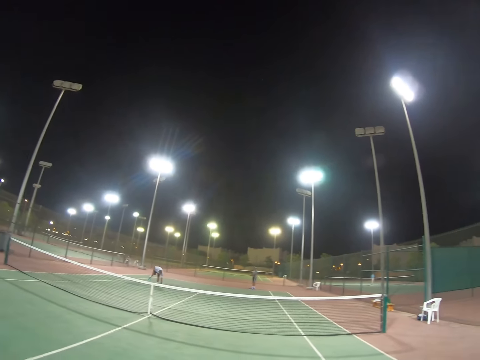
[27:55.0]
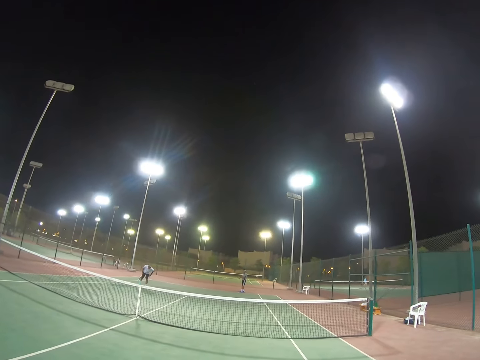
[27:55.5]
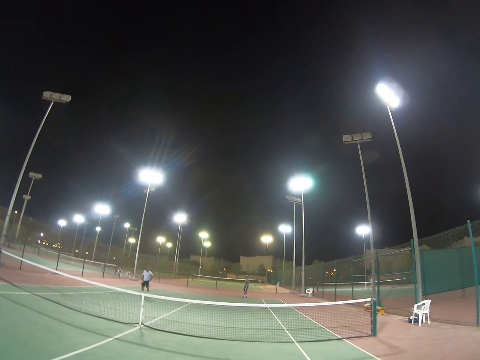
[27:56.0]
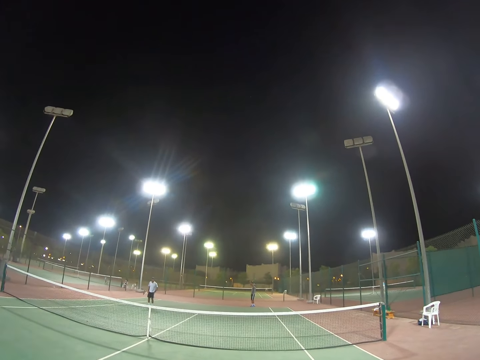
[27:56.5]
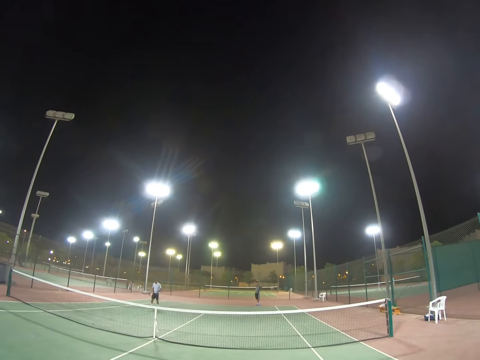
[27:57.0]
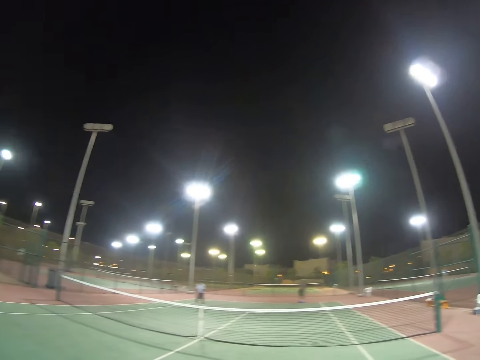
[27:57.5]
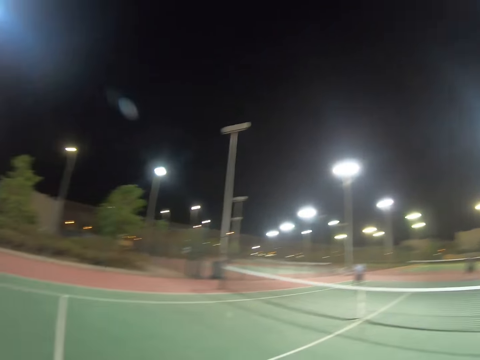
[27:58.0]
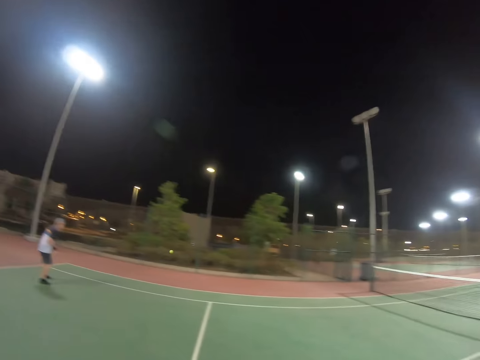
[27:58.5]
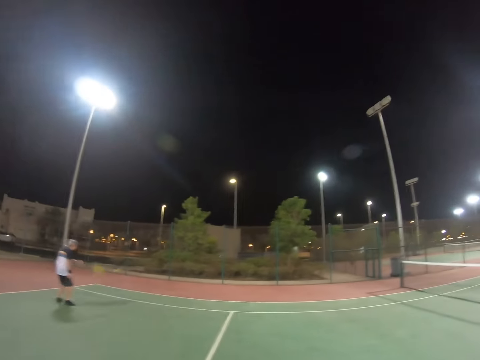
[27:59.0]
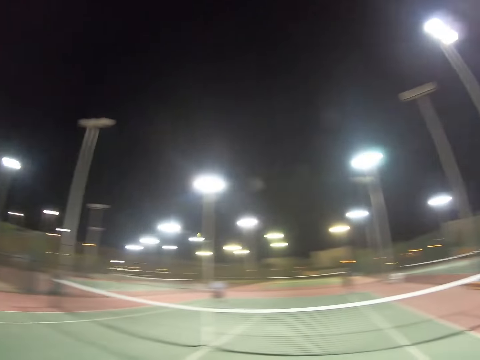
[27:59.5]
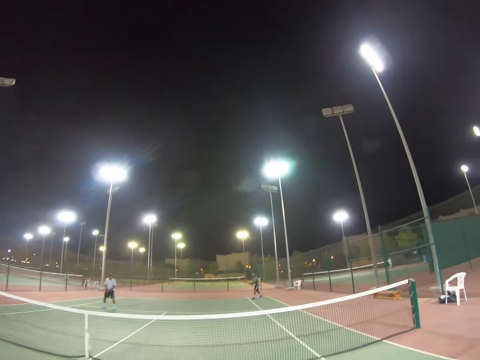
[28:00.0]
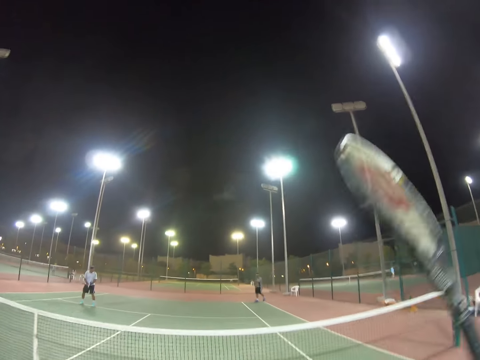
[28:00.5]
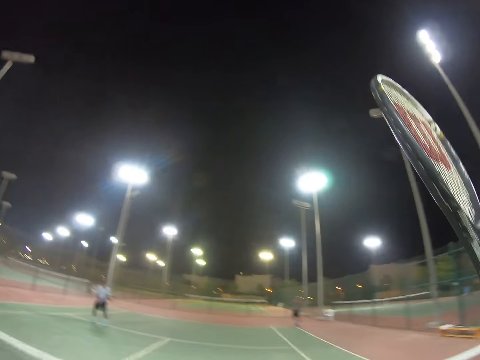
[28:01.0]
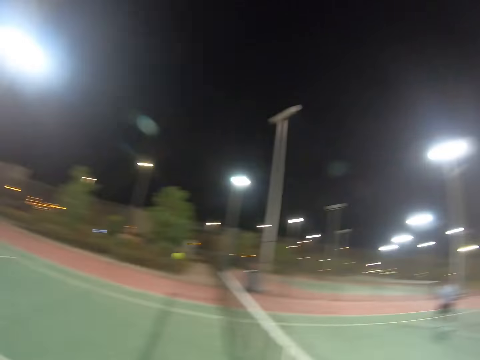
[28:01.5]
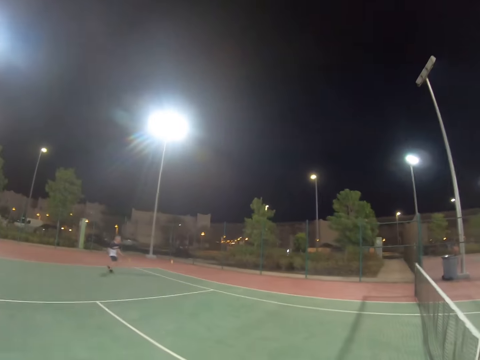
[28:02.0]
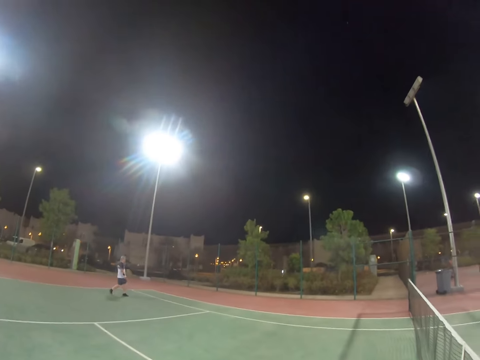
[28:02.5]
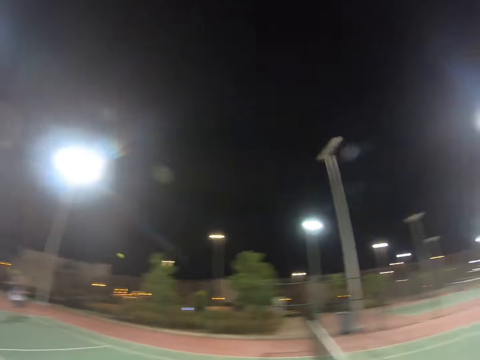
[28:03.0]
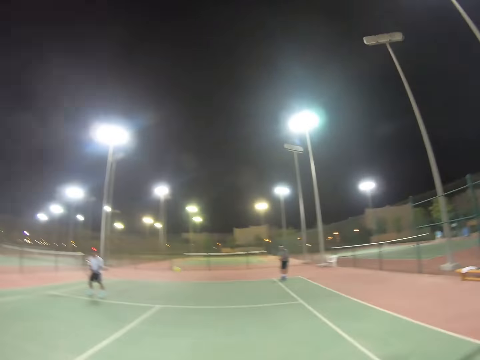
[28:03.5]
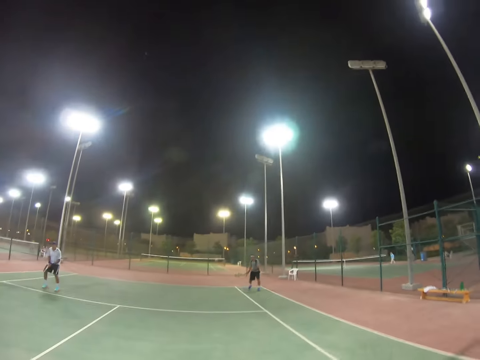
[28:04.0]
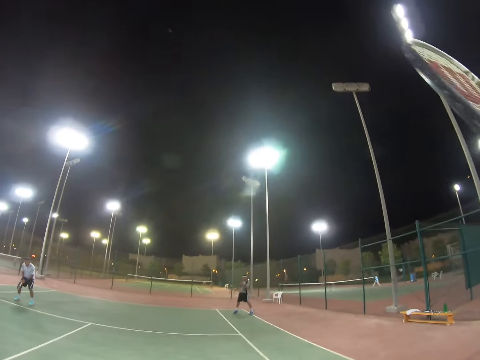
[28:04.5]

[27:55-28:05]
A man picks the ball from the ground. He puts the ball in his pocket. Another man serves the ball. A third man hits the ball. The second man hits the ball. The third man hits the ball.

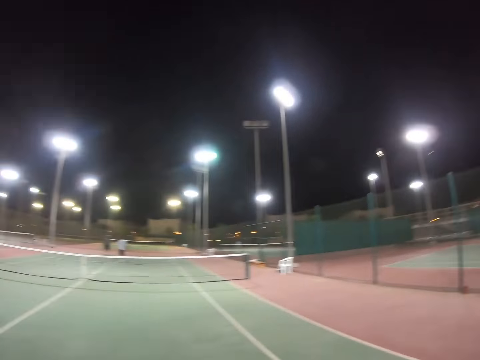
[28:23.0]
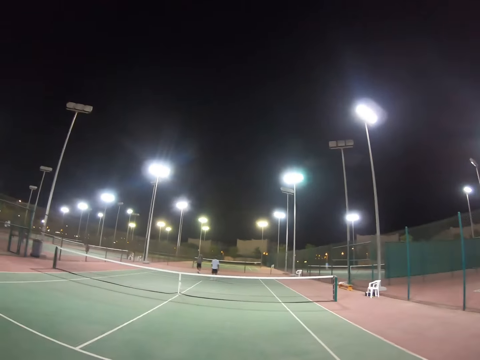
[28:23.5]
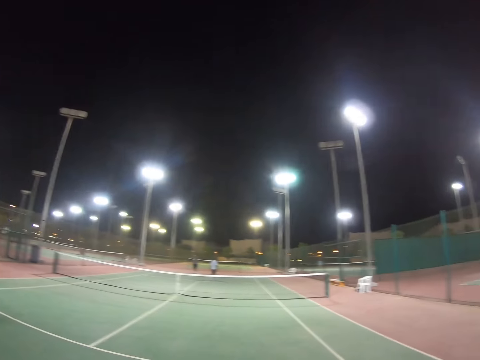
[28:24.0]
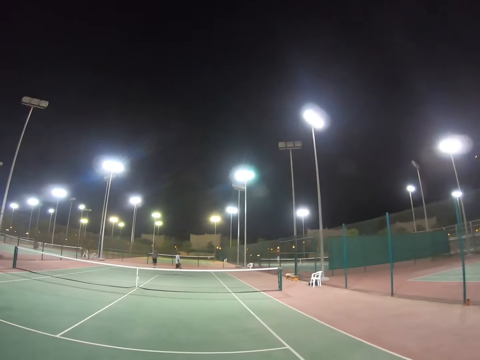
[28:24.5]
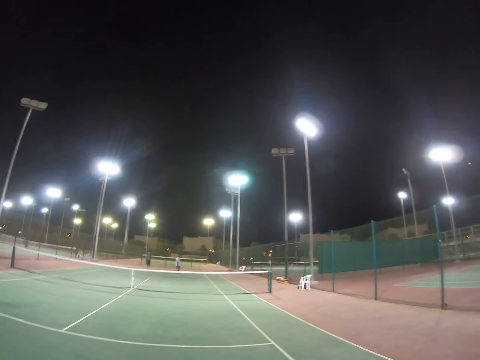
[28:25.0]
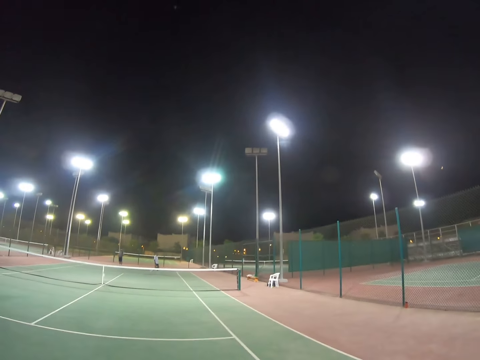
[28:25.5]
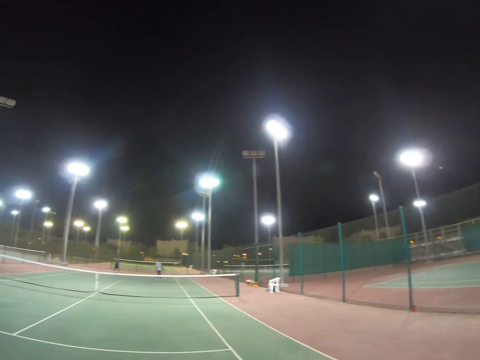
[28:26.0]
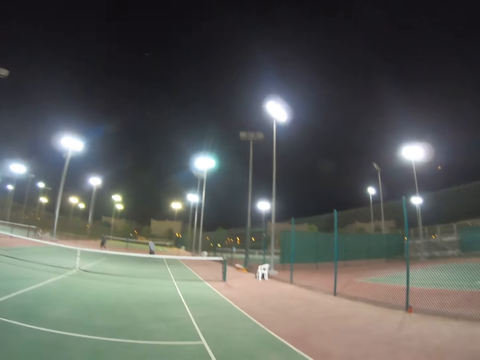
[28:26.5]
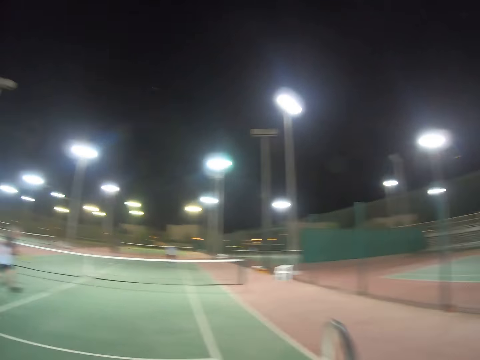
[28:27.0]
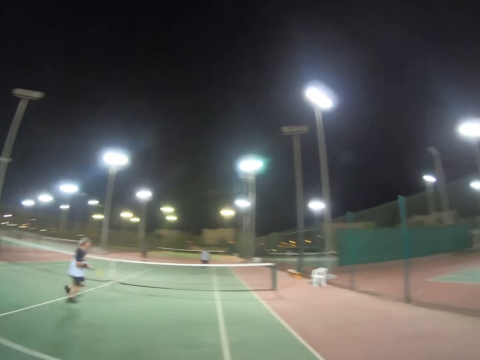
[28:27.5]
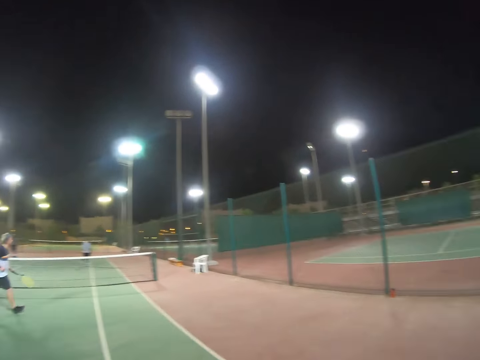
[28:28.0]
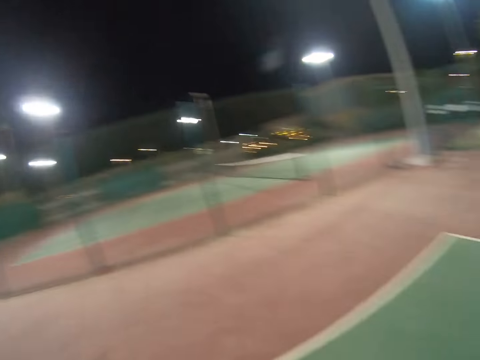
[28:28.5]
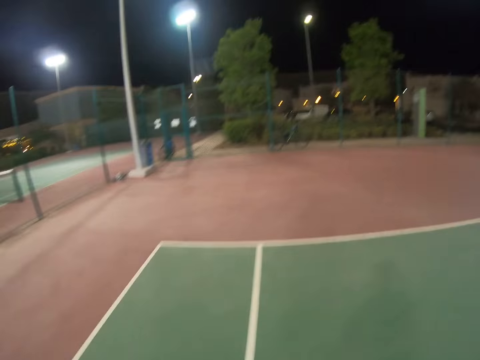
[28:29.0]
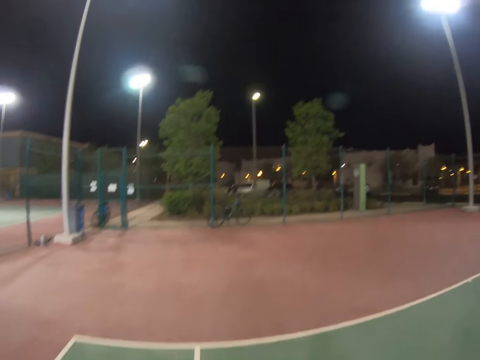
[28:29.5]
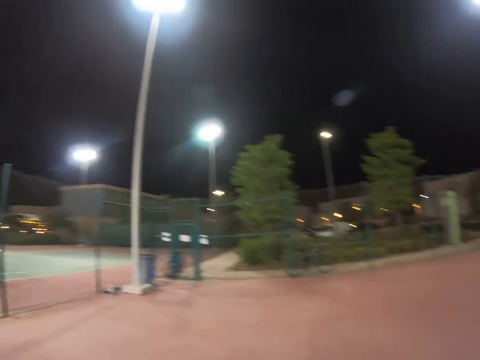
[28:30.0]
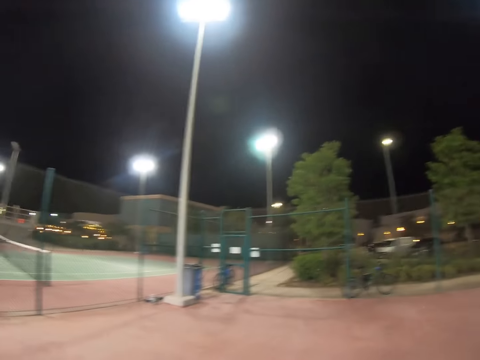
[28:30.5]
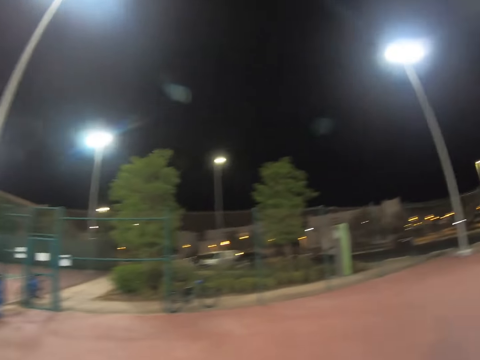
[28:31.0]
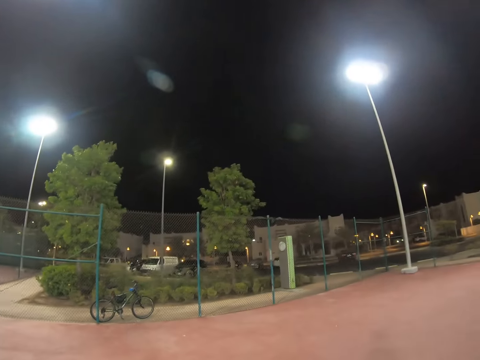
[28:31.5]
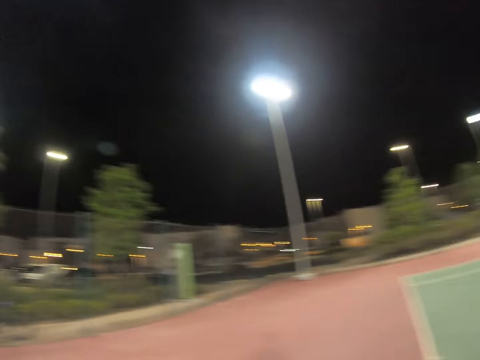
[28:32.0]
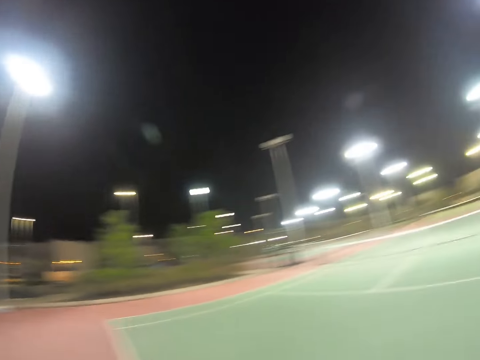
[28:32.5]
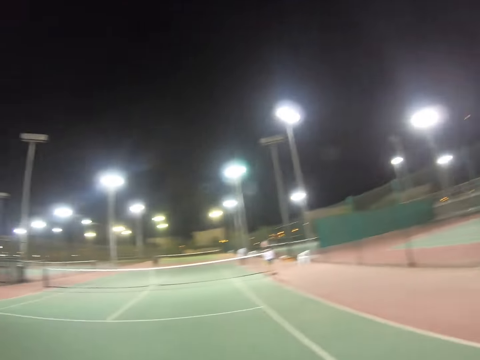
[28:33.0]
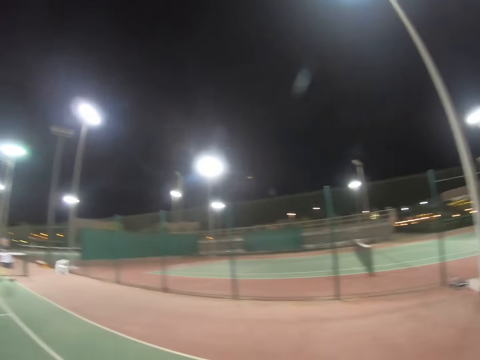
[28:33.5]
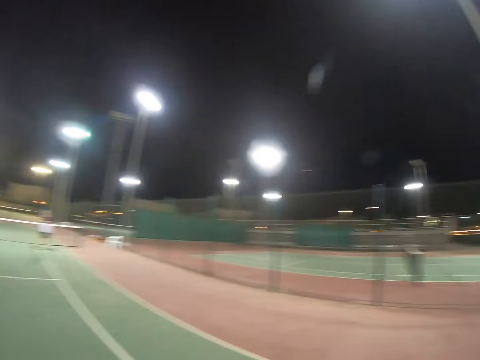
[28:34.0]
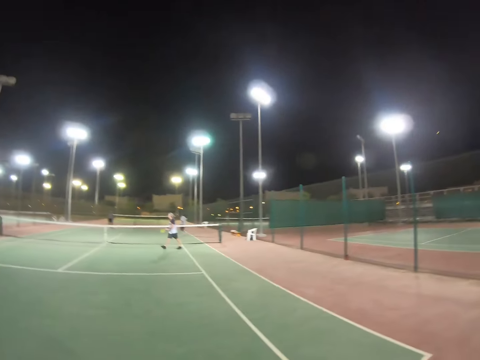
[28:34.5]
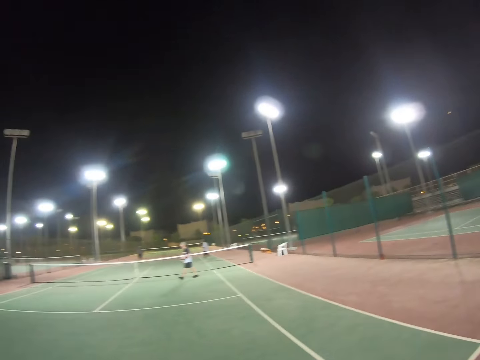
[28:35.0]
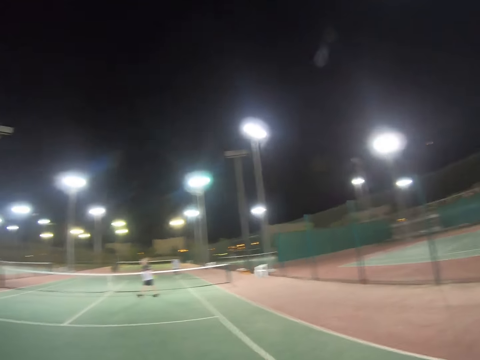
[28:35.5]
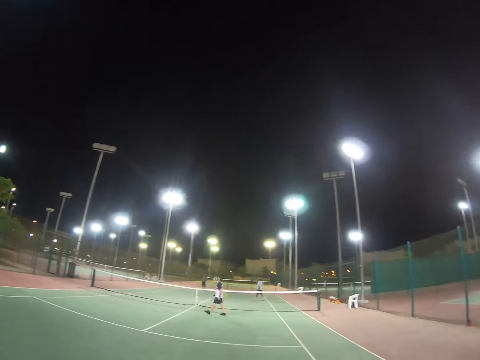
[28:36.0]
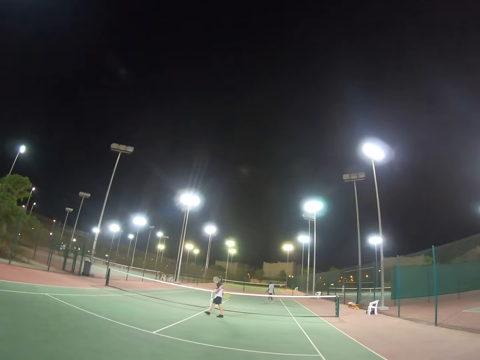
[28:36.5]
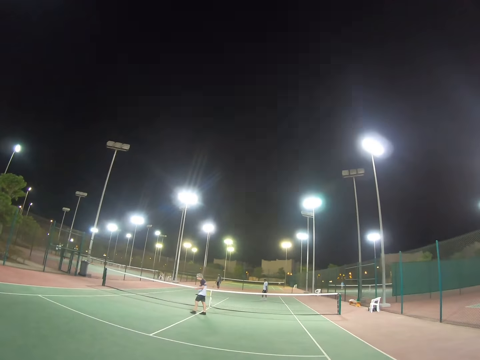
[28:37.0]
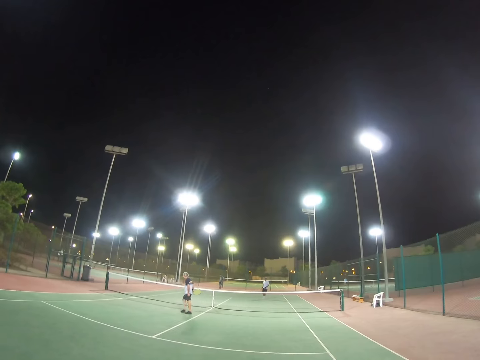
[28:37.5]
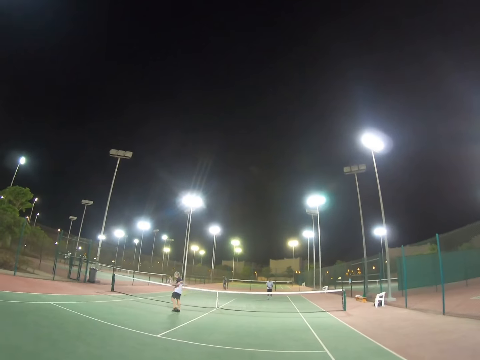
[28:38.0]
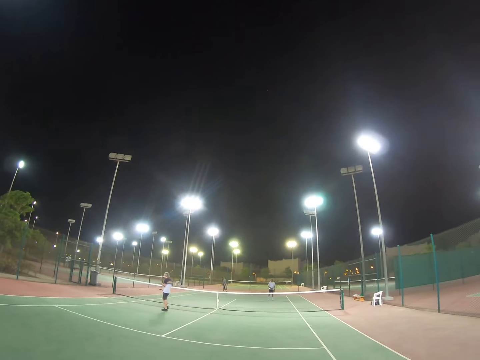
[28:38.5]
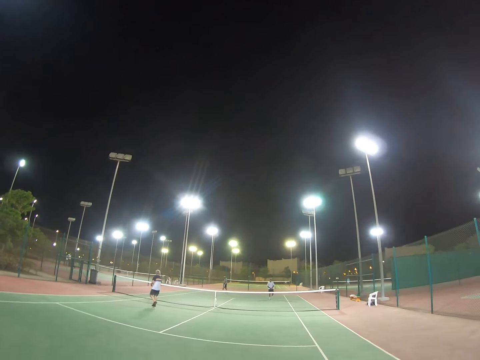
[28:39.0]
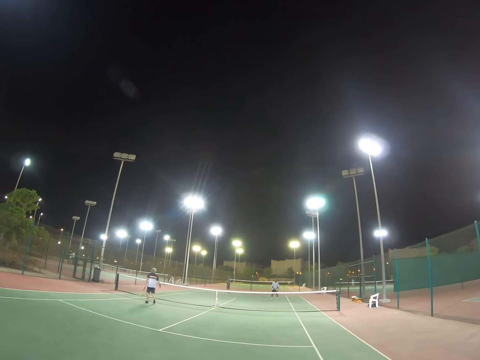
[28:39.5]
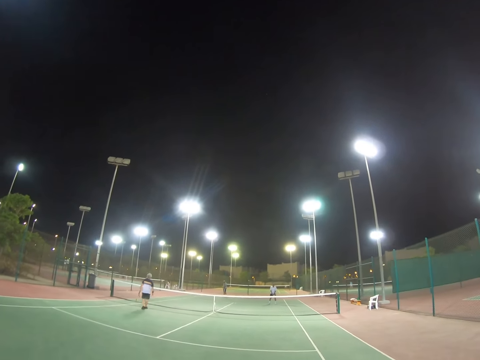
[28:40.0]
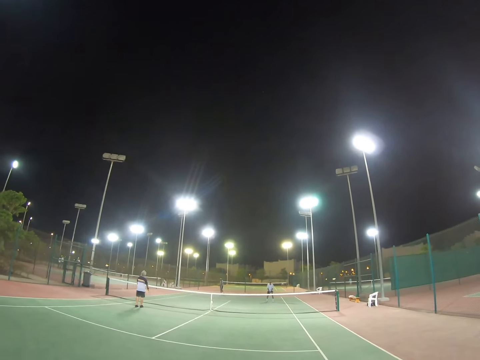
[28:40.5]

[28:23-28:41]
The camera wearer turns. A man walks. Another man runs. The camera wearer looks at the background. They walk. They turn. The other man walks.
